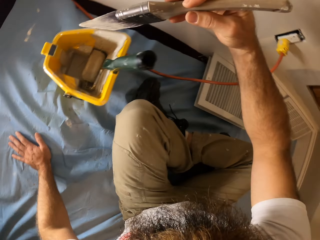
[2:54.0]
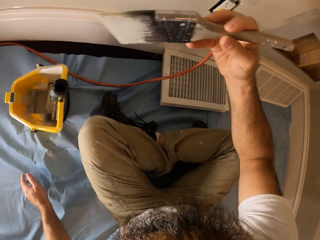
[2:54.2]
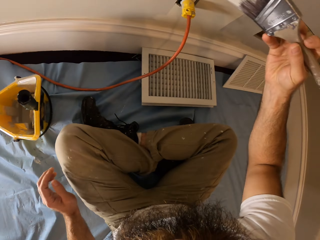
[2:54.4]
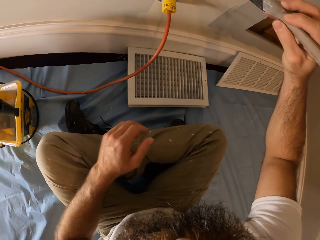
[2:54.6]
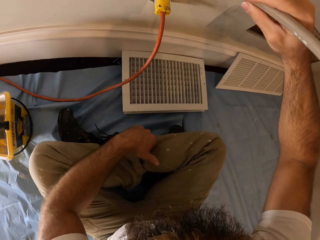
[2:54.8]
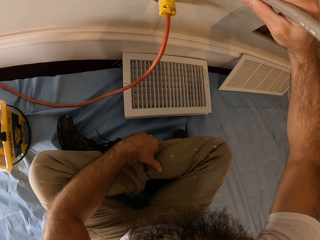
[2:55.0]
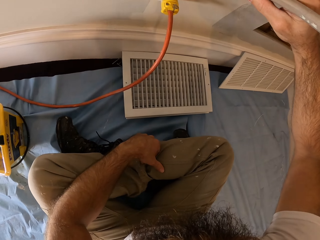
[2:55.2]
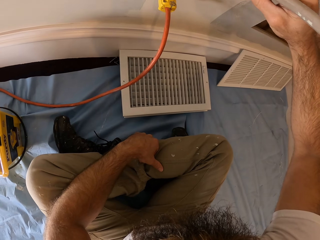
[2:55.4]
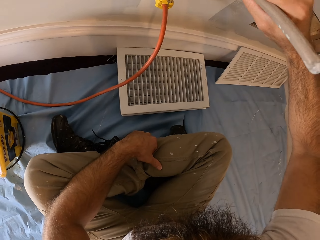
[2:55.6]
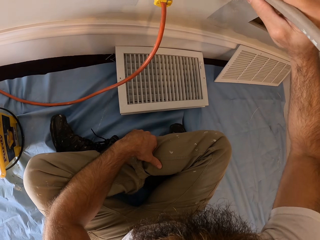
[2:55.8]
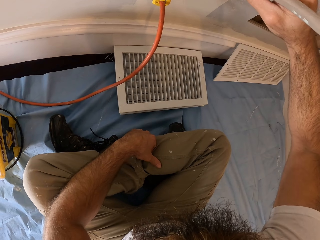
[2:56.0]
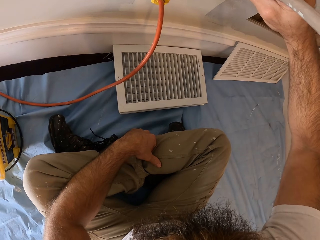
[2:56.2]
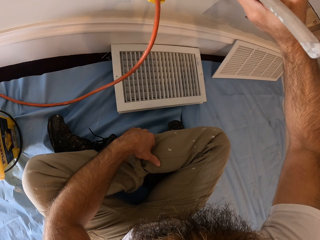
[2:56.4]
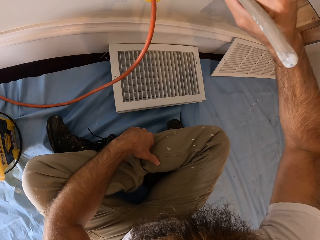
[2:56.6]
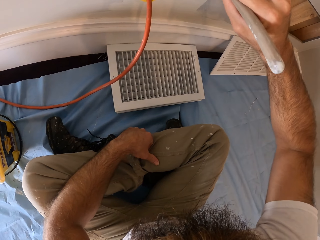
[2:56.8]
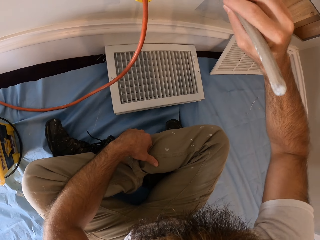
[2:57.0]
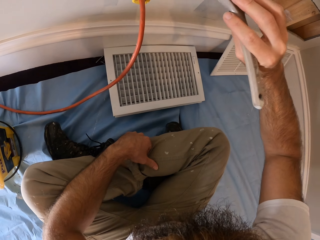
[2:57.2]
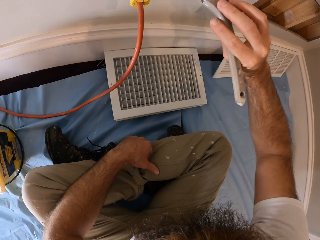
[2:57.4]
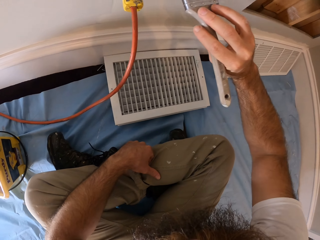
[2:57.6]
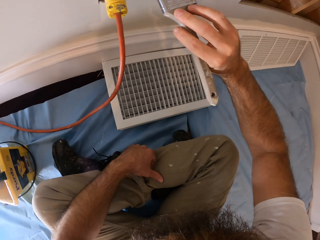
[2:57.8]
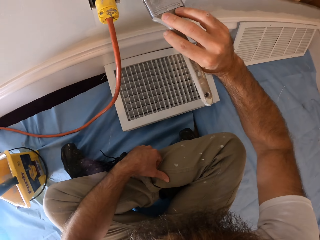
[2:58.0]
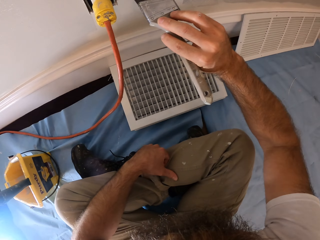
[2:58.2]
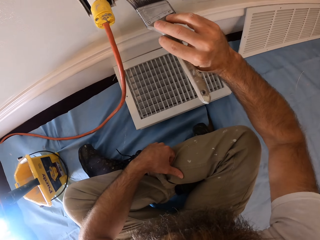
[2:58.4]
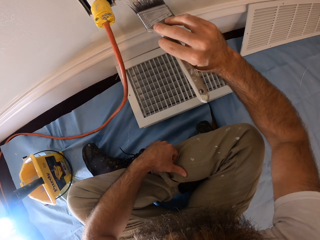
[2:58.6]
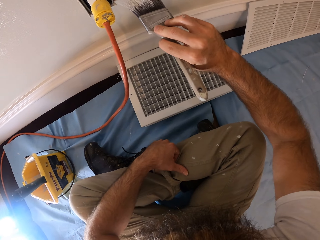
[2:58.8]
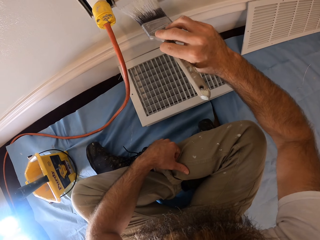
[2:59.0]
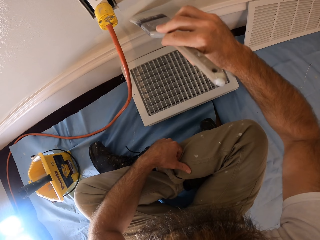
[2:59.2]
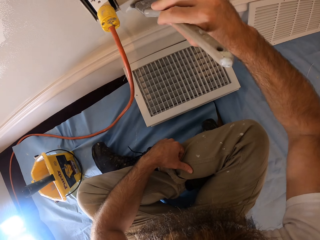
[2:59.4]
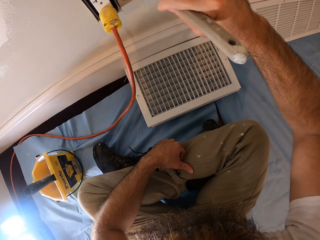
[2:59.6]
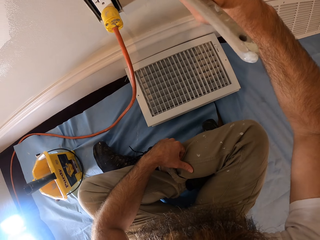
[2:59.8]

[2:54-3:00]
The camera wearer paints the wall with the paint brush in his right hand.

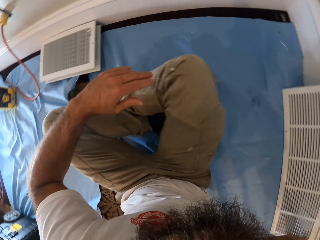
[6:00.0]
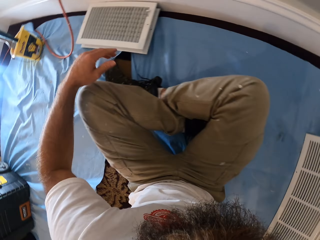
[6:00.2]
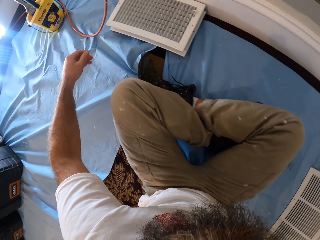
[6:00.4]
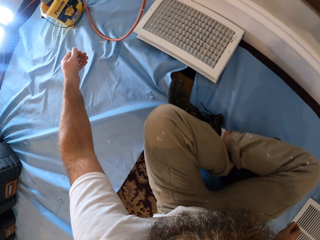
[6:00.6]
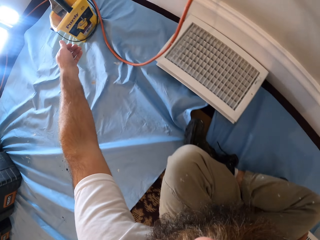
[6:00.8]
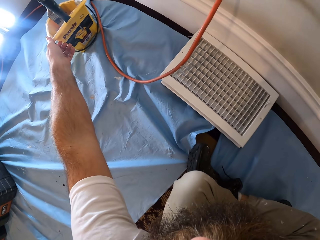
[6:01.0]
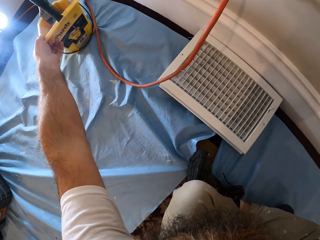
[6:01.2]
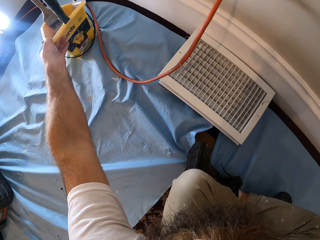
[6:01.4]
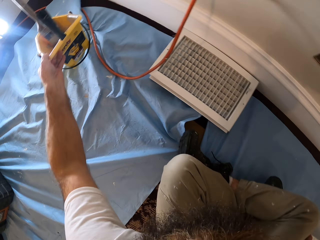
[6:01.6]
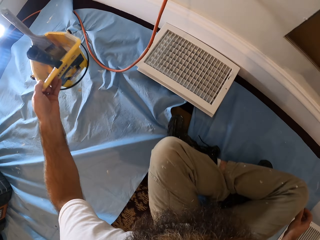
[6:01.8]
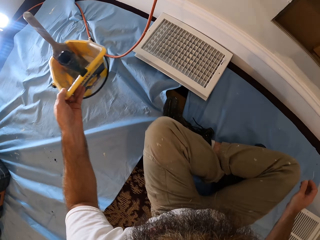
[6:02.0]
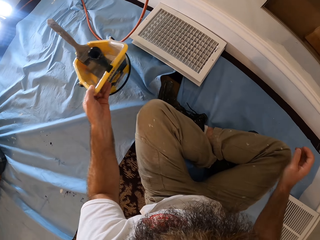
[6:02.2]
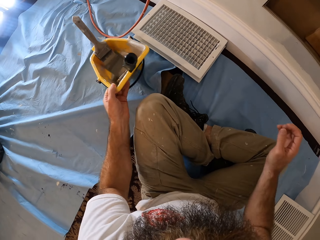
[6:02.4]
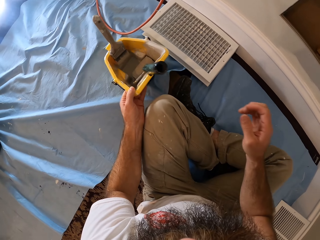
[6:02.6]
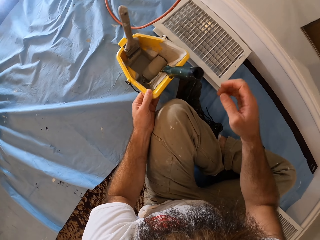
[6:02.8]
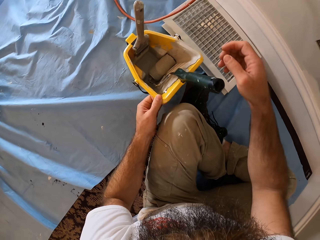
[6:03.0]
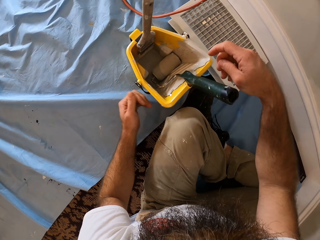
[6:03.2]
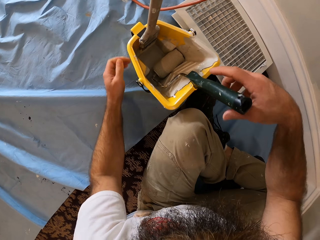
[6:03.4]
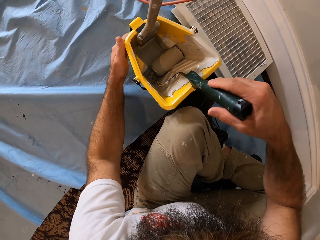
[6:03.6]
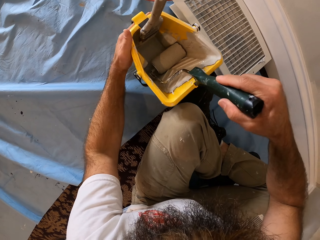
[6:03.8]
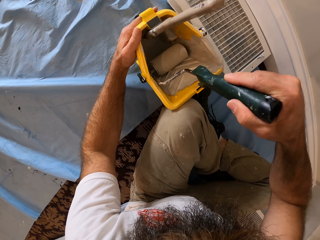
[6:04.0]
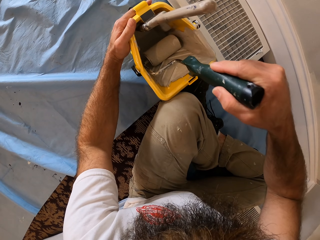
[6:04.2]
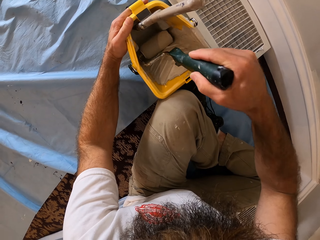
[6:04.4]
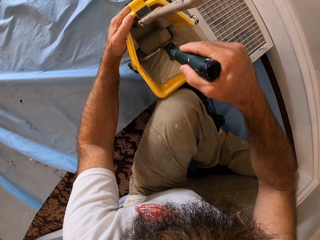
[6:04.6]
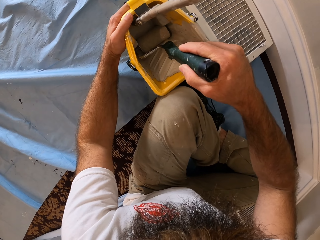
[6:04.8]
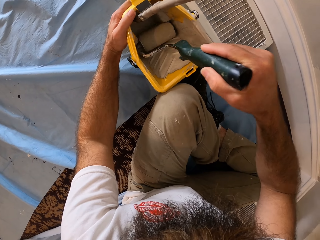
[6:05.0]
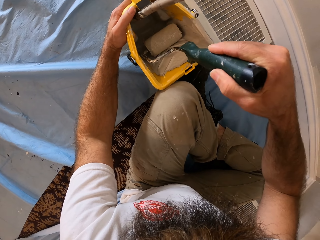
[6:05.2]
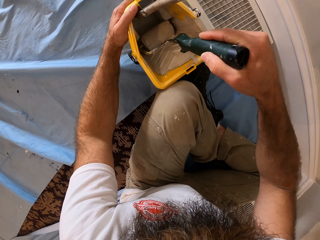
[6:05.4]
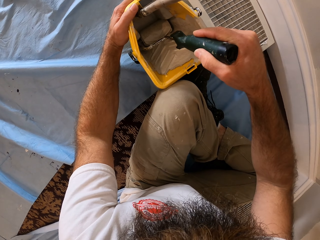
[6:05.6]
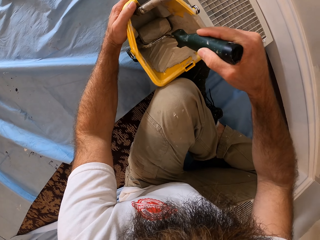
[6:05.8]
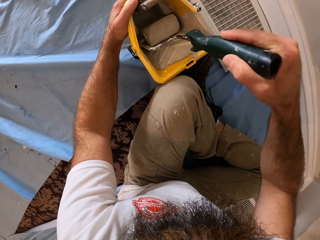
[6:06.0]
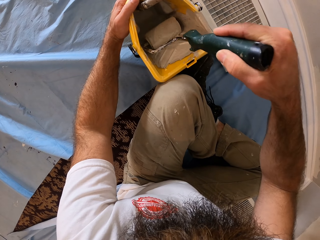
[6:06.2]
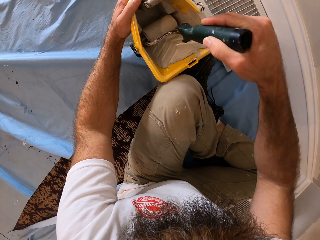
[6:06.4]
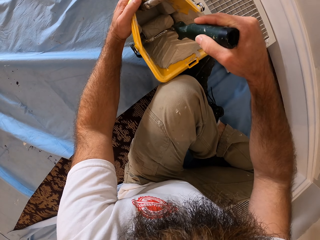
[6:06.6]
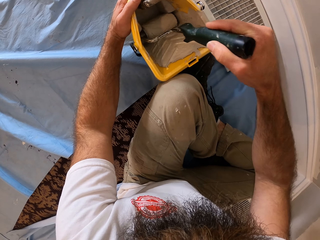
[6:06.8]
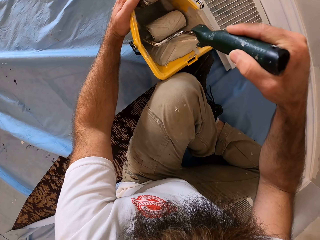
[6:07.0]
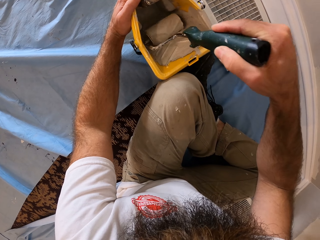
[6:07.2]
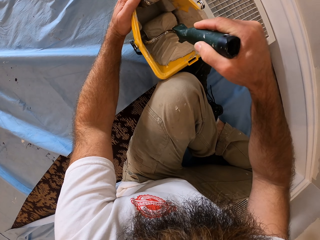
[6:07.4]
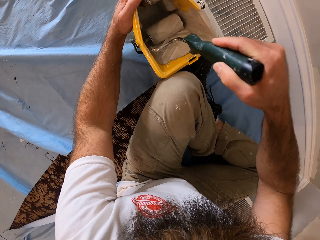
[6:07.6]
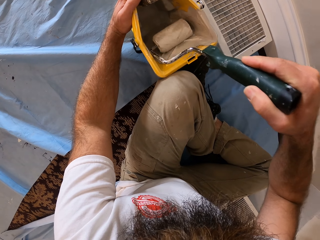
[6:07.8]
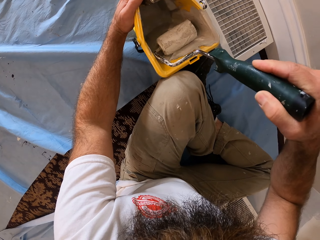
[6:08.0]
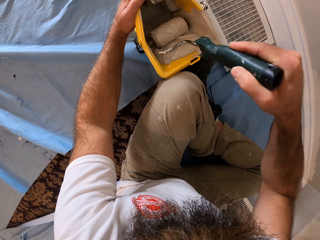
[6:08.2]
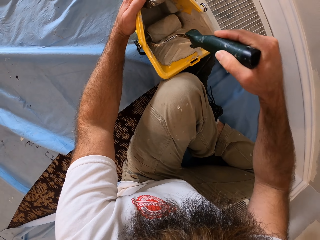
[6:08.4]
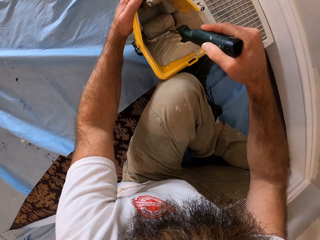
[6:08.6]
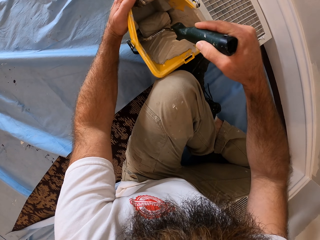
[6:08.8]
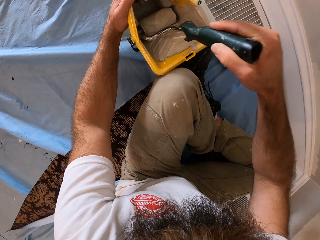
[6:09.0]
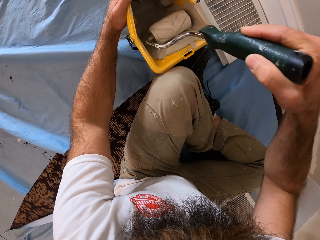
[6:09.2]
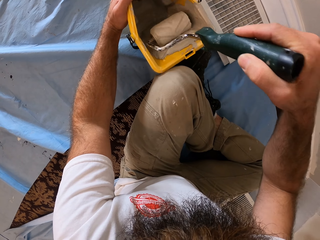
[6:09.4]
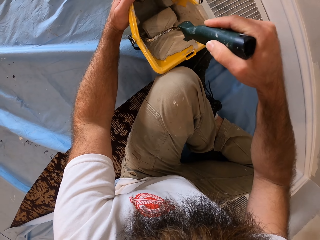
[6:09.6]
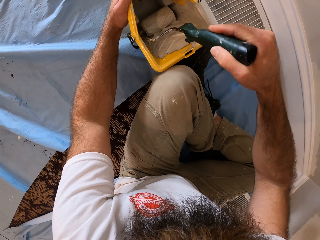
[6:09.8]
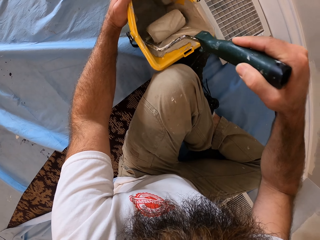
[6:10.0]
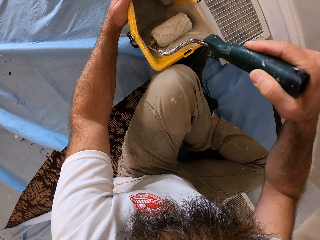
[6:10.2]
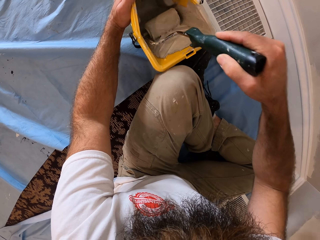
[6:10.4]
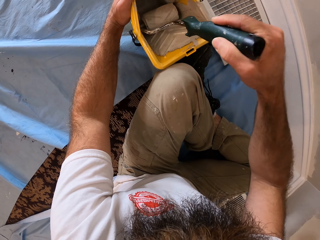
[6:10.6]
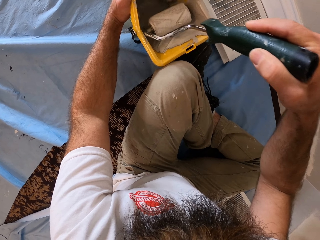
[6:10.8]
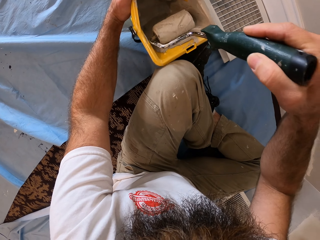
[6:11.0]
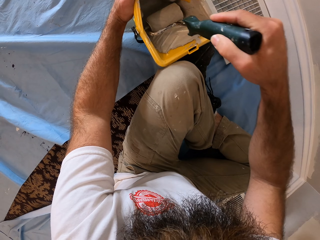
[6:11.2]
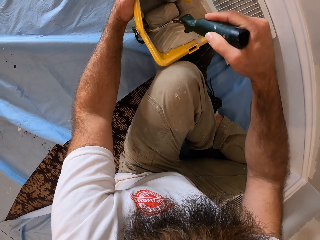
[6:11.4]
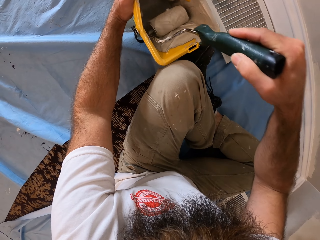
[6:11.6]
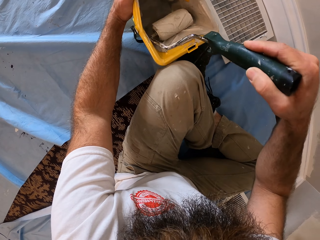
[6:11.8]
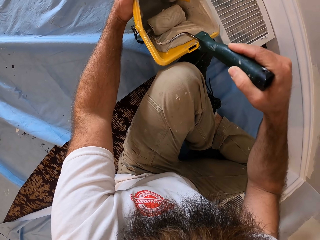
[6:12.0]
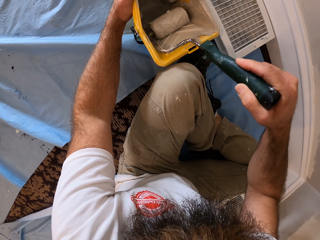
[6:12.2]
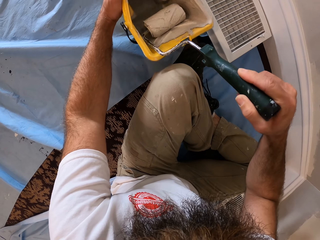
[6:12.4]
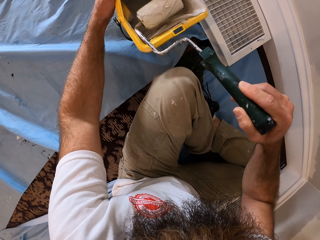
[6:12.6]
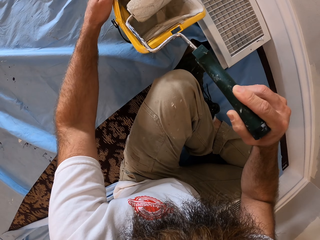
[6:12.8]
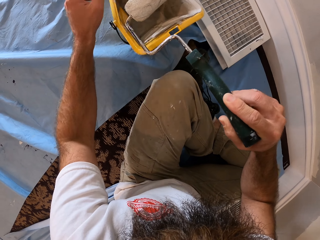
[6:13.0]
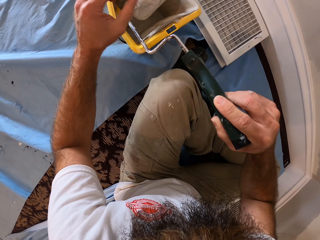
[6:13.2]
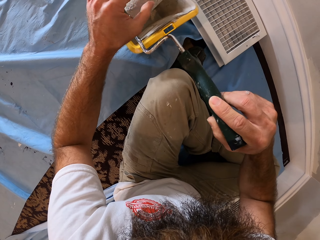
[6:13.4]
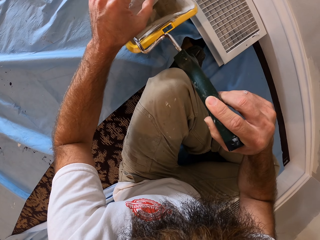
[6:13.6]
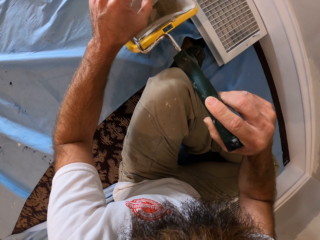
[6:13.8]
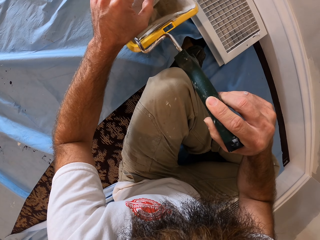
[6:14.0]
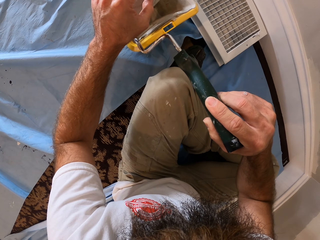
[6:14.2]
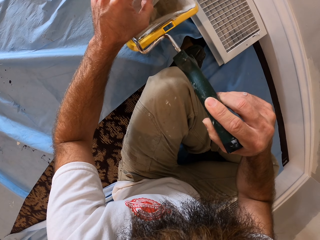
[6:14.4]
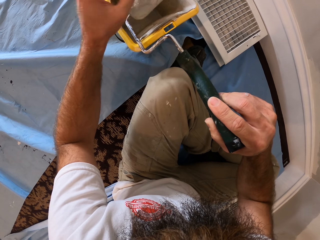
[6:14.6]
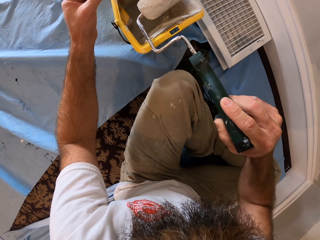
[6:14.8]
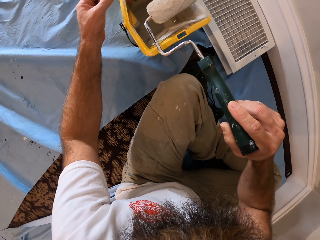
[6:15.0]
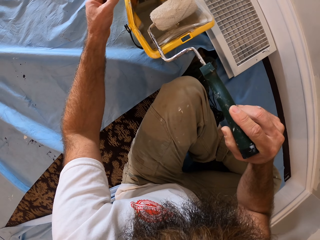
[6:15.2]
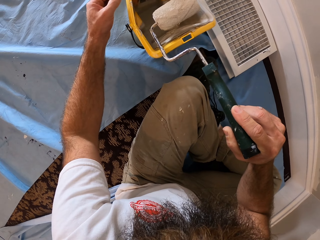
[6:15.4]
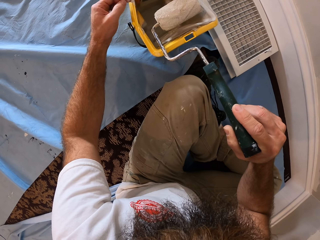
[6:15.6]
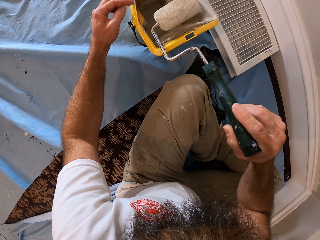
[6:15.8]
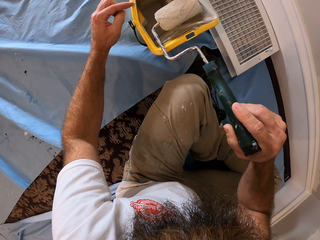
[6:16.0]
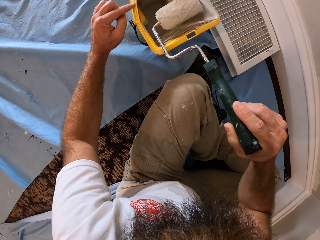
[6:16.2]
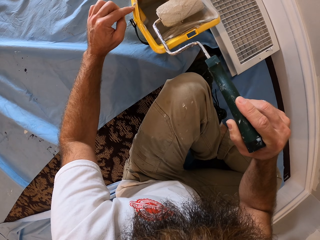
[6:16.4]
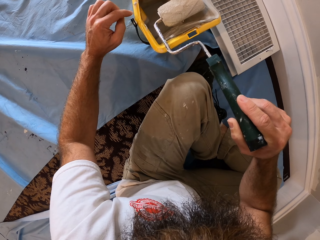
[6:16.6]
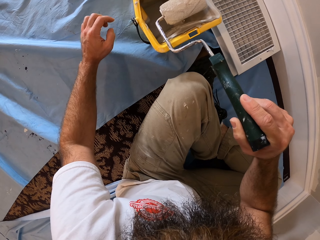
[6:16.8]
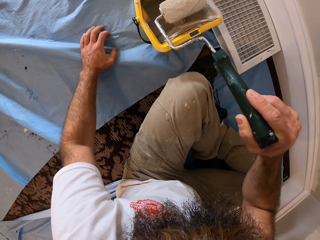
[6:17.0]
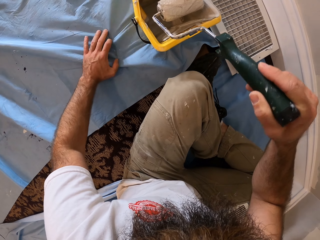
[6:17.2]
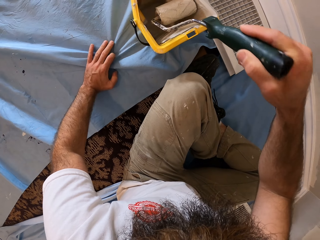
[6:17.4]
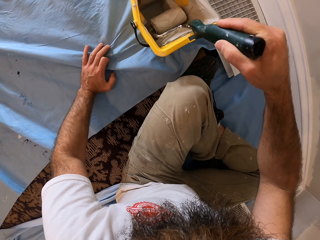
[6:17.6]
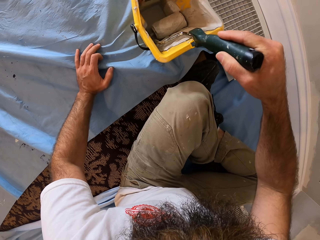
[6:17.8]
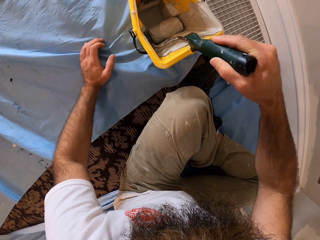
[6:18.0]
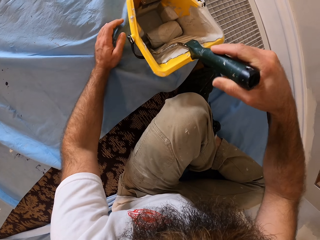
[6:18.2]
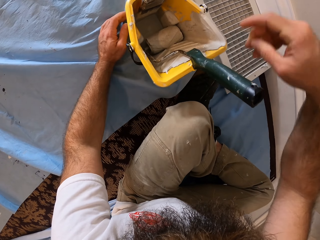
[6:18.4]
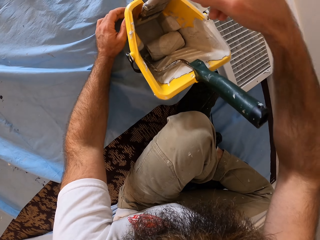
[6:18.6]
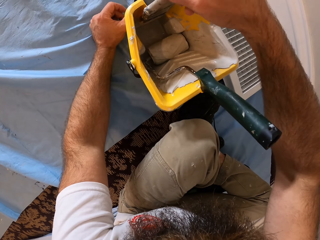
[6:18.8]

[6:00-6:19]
The camera wearer picks the paint bucket from the floor with his left hand. He drops the paint bucket on the floor with his left hand. He holds the paint bucket on the floor with his right hand. He picks the roller brush in the paint bucket on the floor with his right hand. He rolls the roller brush in the paint bucket on the floor with his right hand. He removes dirt on the roller brush with his left hand. He puts the dirt on the paint bucket on the floor with his left hand. He places his left hand on the floor by the bucket. He drops the roller brush in the bucket on the floor with his right hand.
